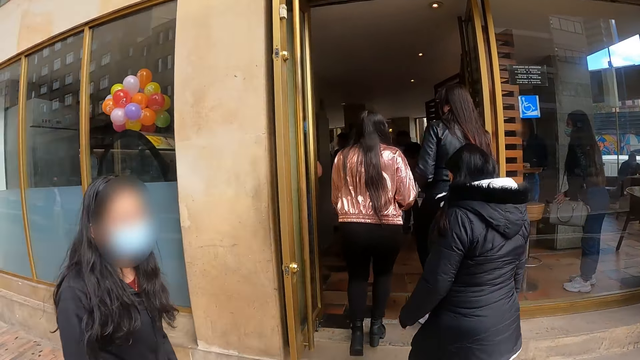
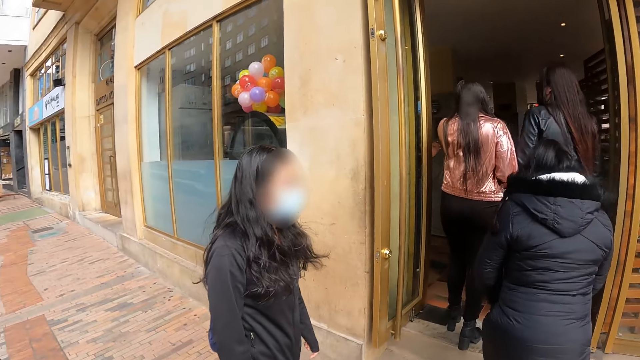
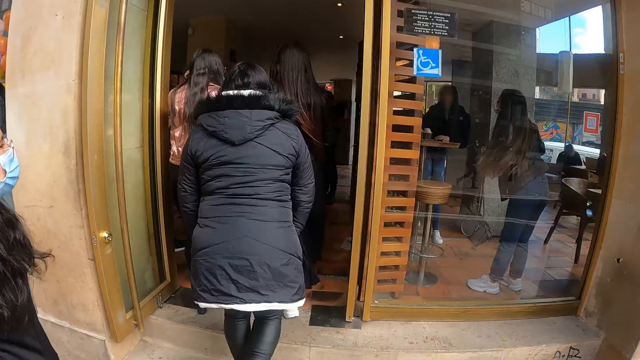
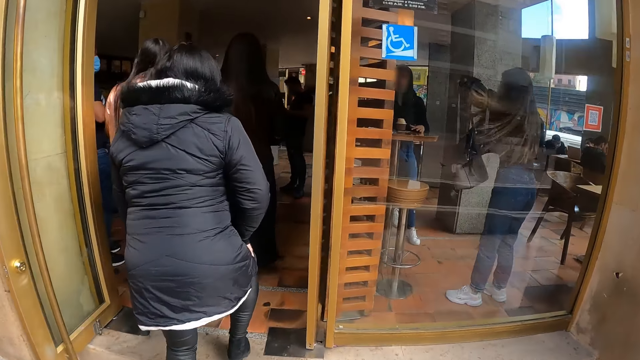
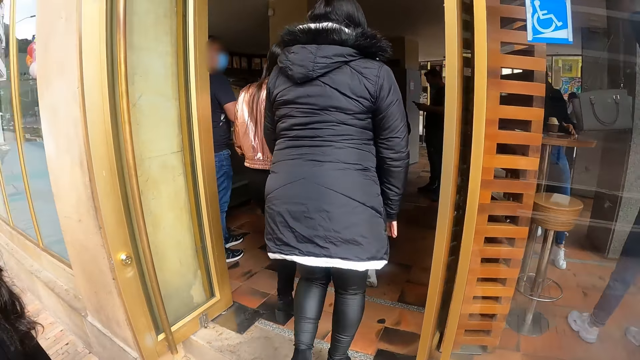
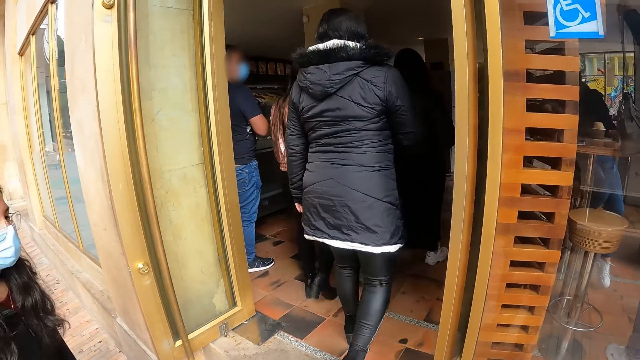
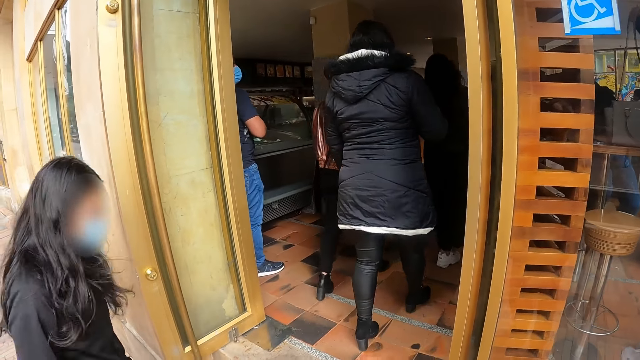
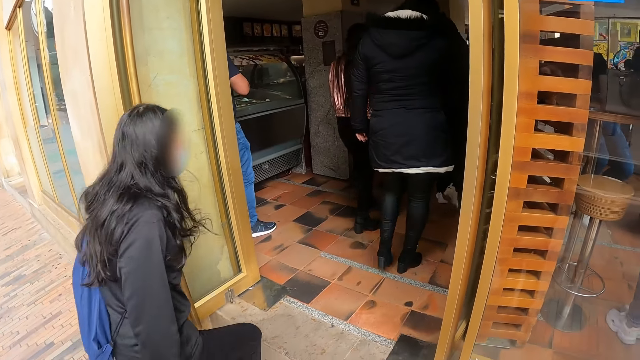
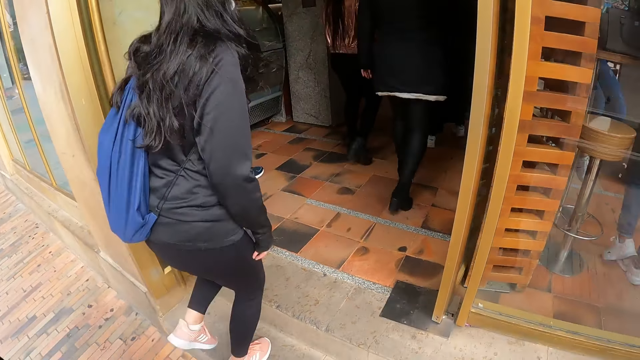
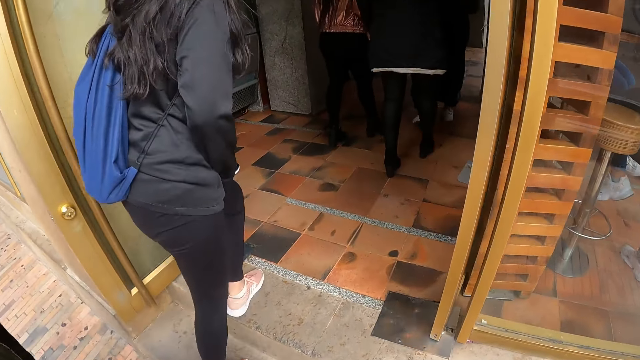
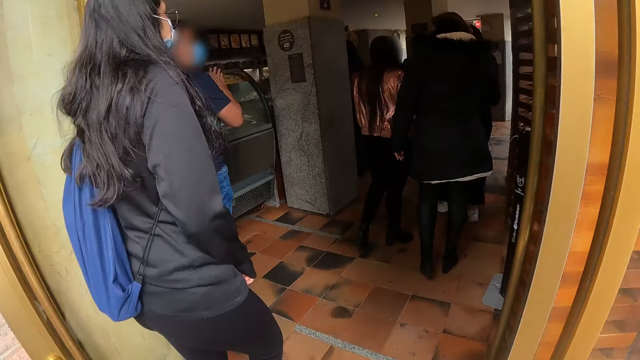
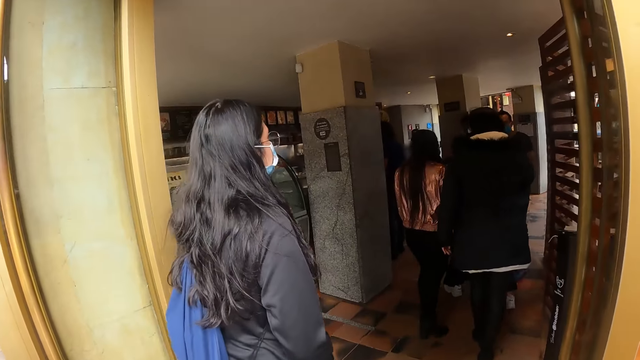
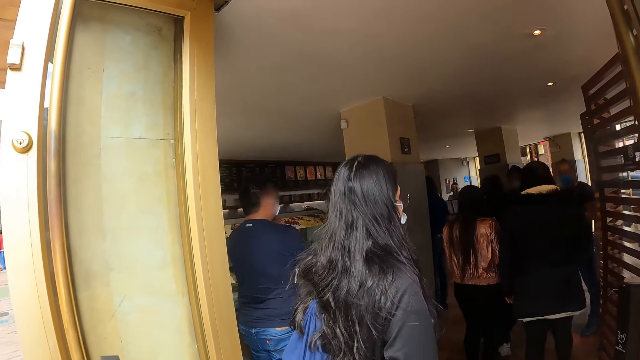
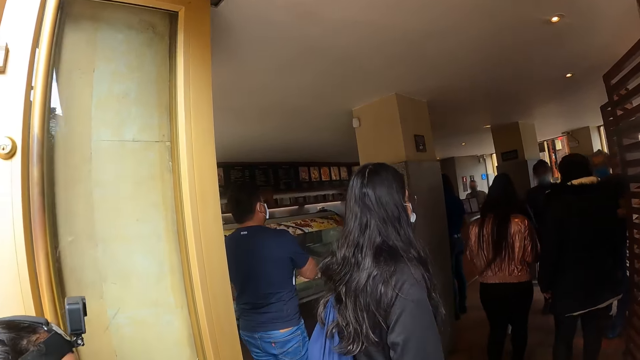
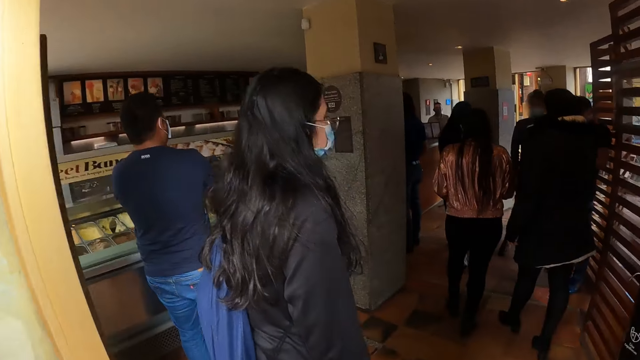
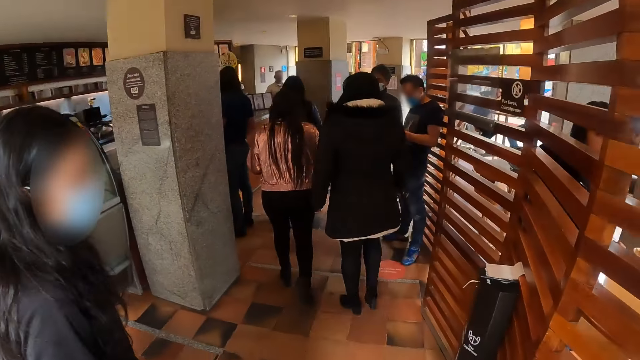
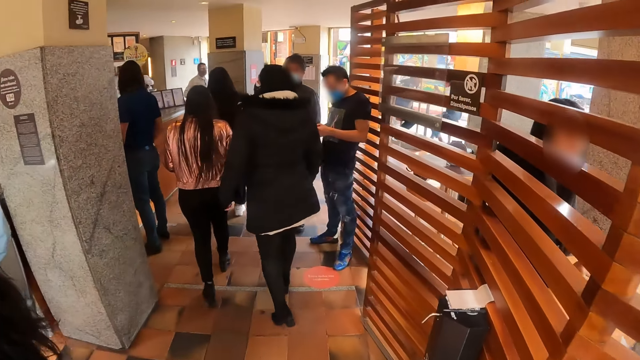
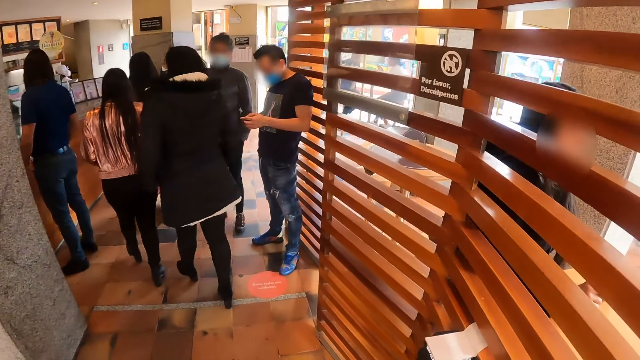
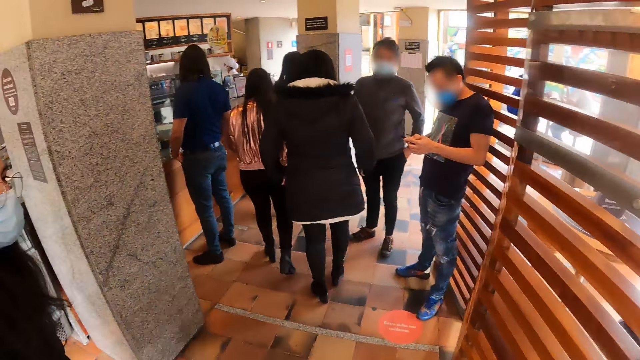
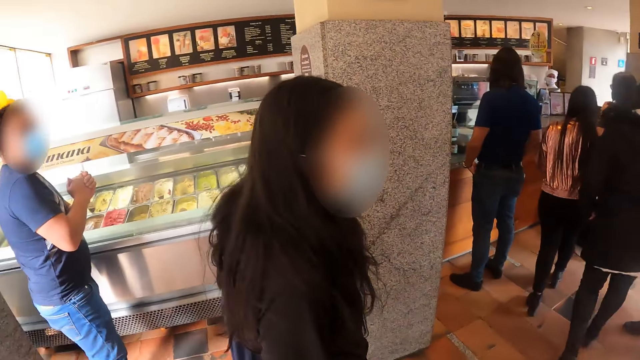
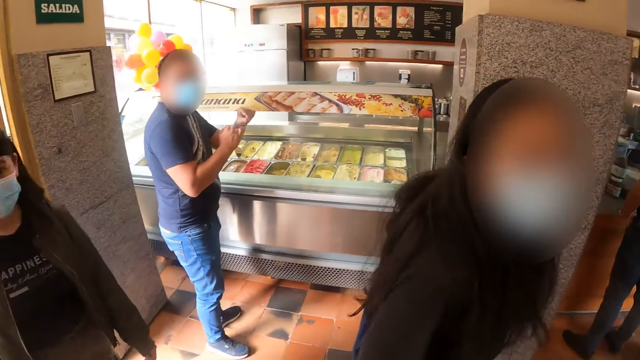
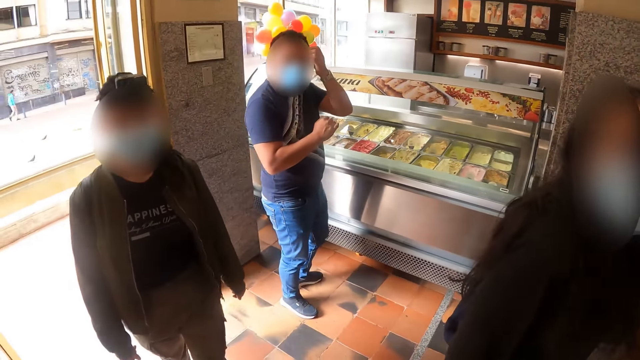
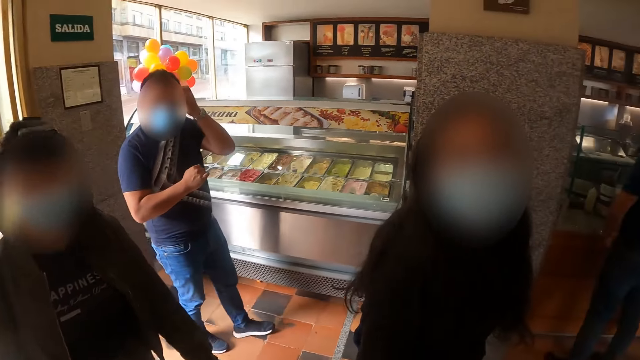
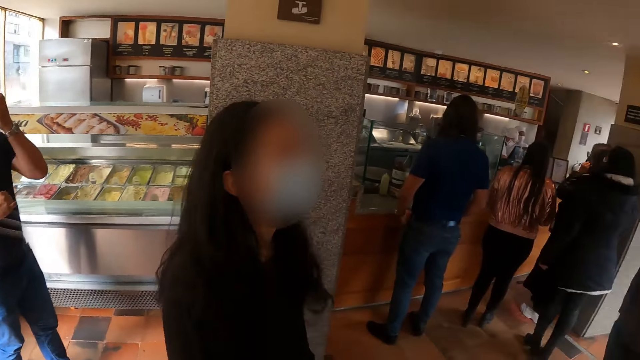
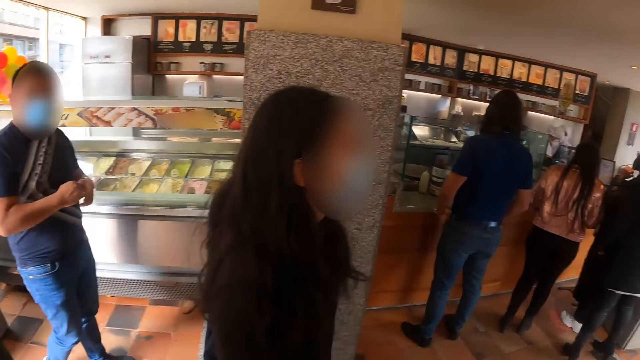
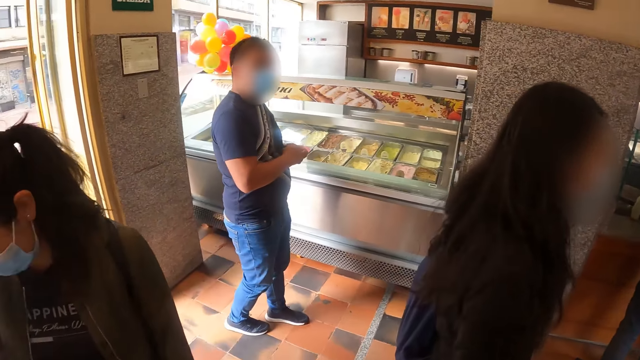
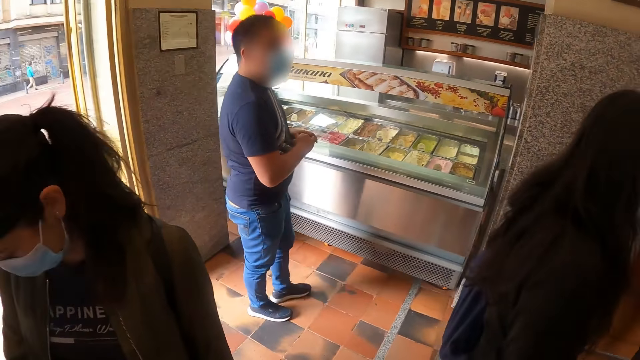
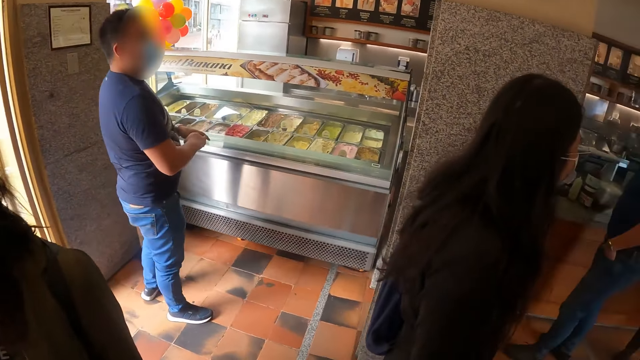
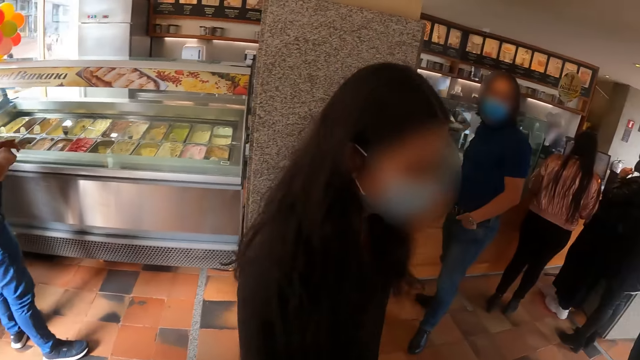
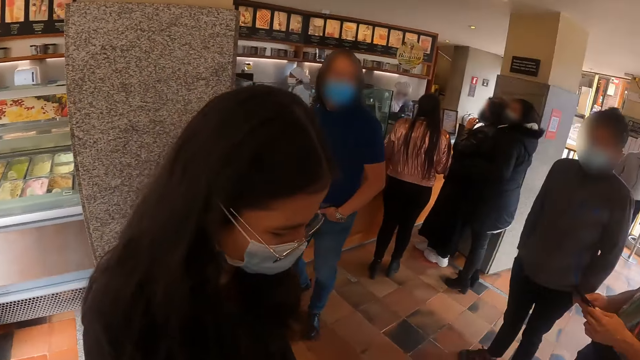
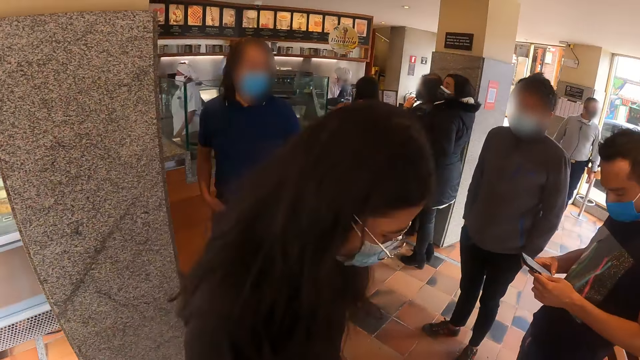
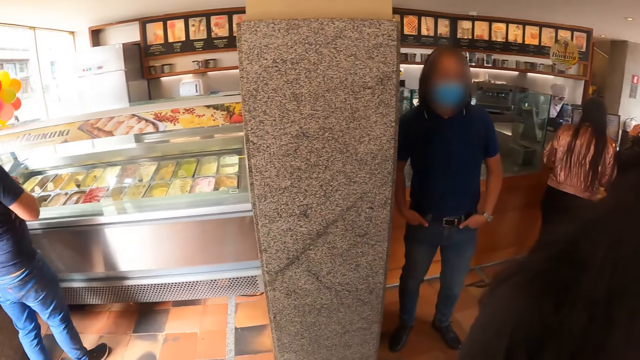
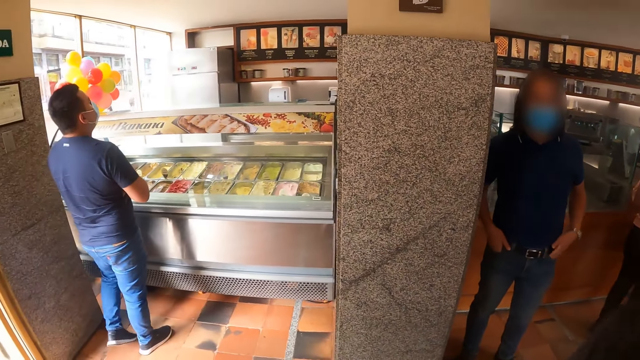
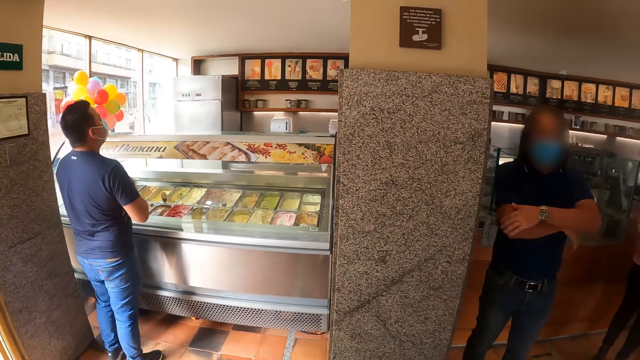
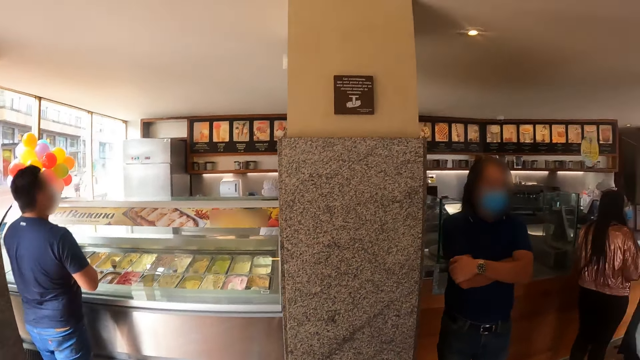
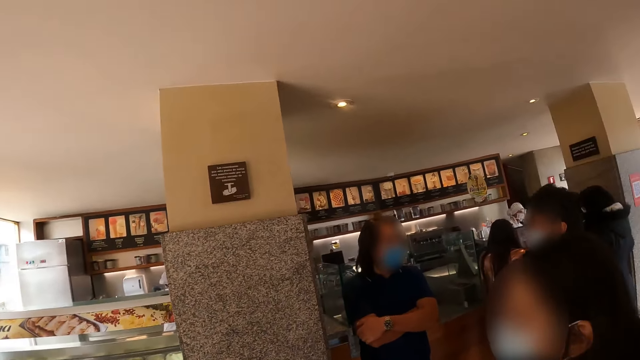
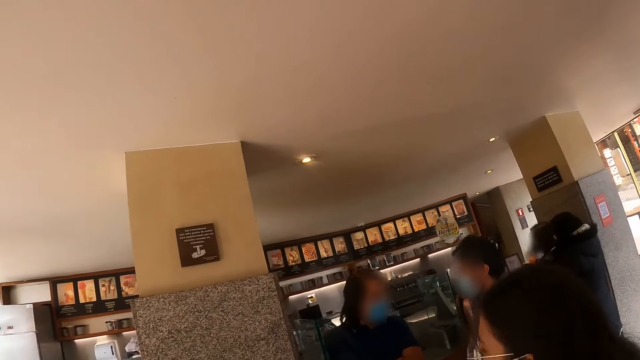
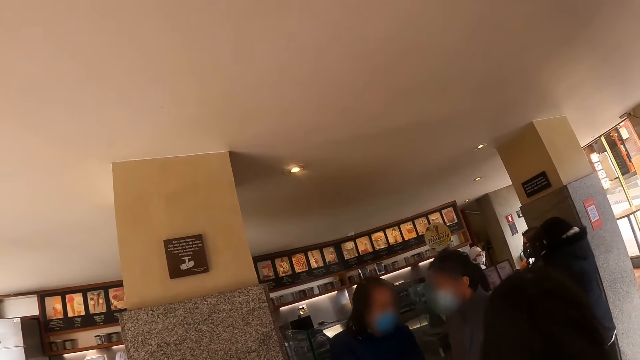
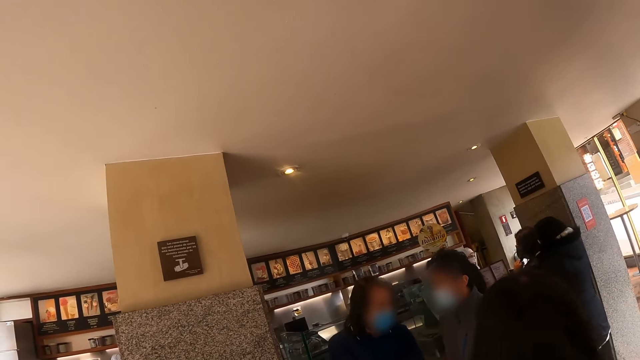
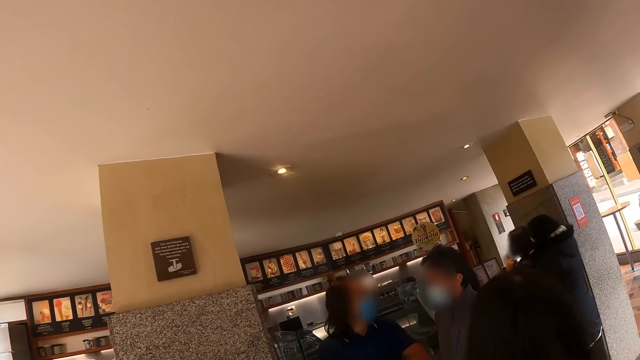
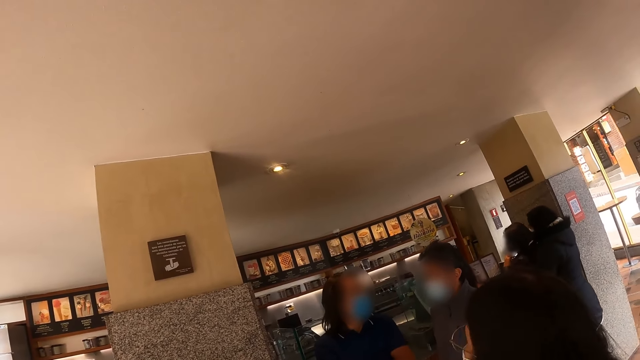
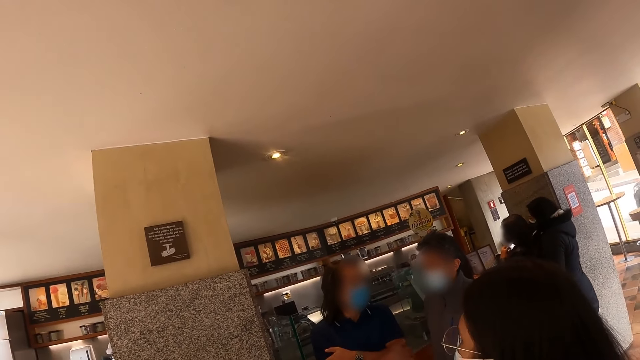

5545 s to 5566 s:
The camera wearer walks into a restaurant. They look at a person. They look at another person. They look around the restaurant.
